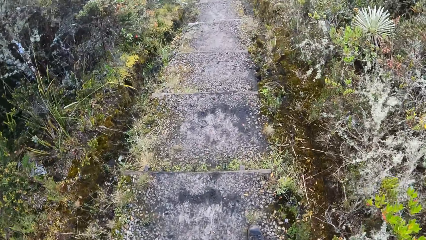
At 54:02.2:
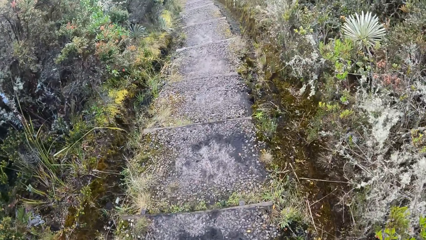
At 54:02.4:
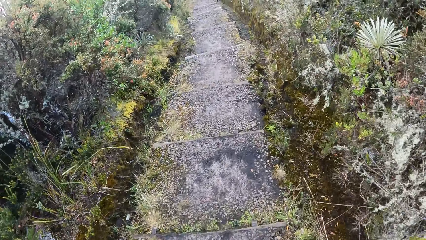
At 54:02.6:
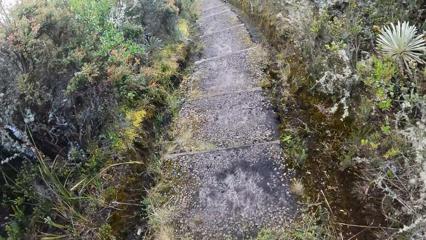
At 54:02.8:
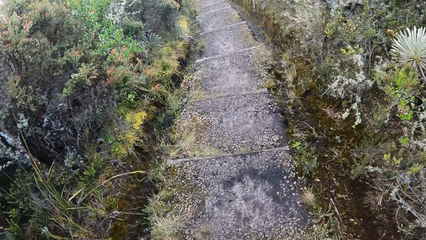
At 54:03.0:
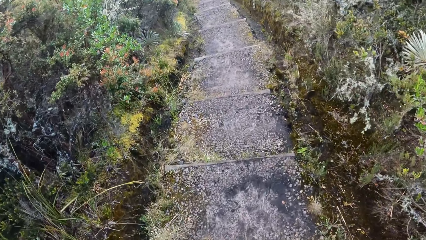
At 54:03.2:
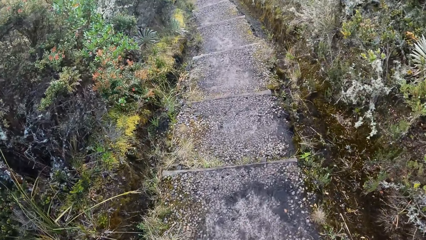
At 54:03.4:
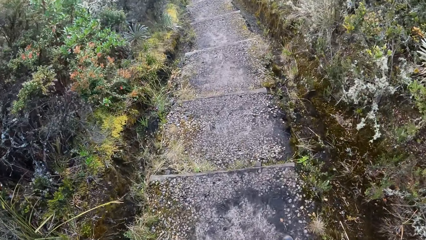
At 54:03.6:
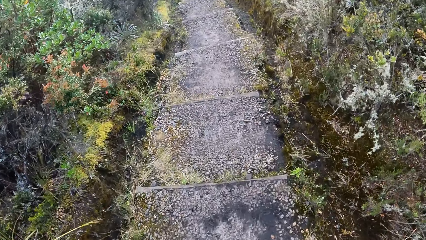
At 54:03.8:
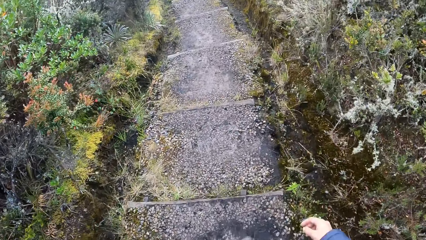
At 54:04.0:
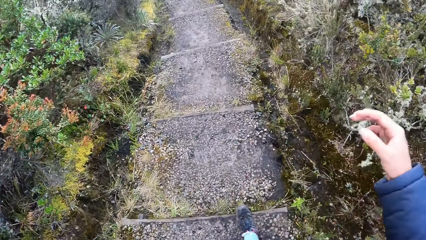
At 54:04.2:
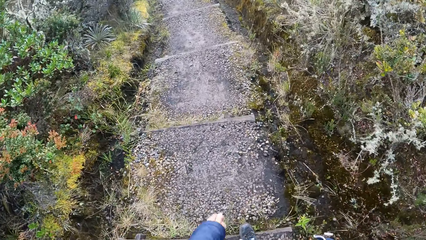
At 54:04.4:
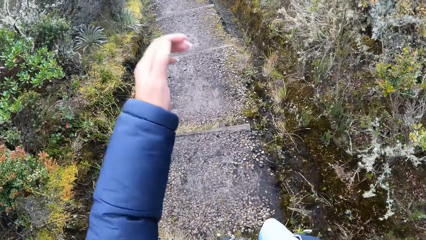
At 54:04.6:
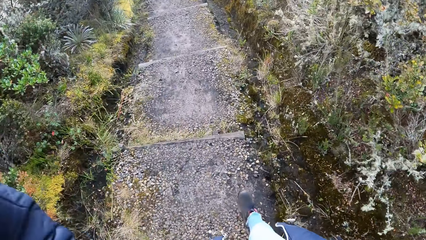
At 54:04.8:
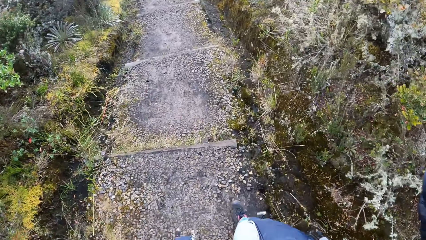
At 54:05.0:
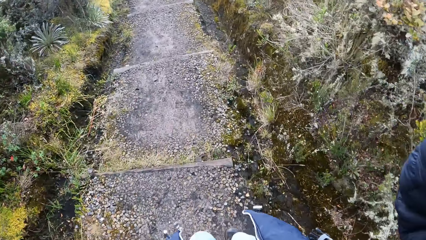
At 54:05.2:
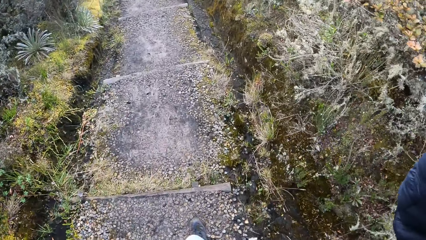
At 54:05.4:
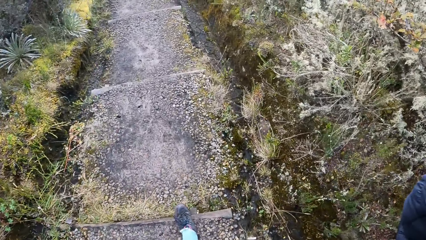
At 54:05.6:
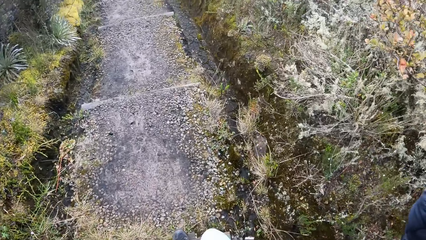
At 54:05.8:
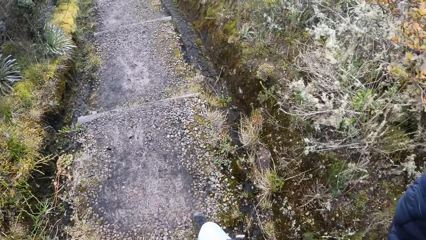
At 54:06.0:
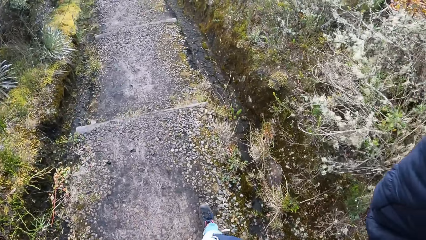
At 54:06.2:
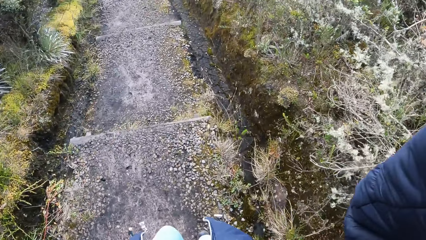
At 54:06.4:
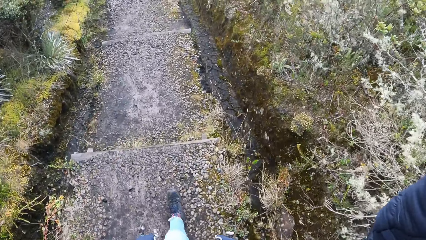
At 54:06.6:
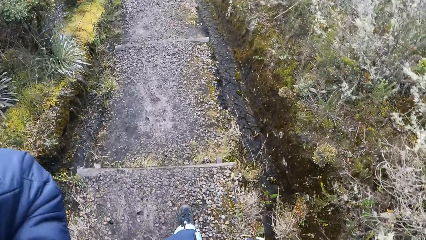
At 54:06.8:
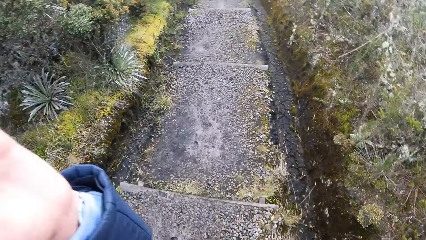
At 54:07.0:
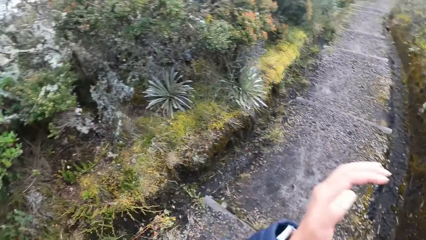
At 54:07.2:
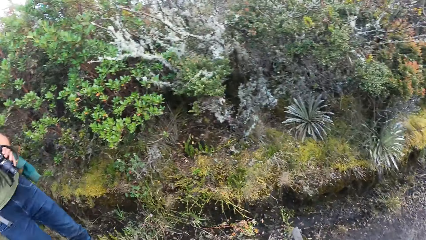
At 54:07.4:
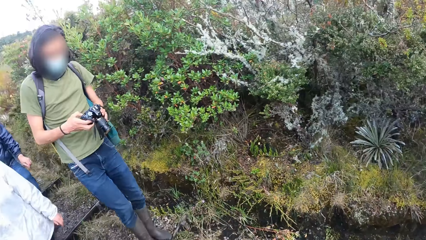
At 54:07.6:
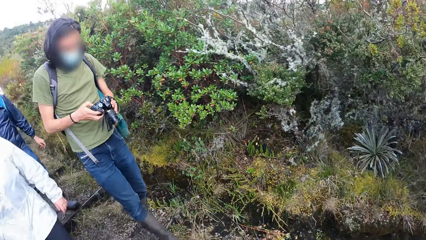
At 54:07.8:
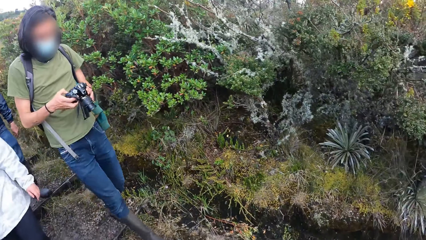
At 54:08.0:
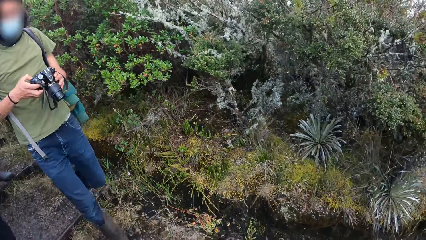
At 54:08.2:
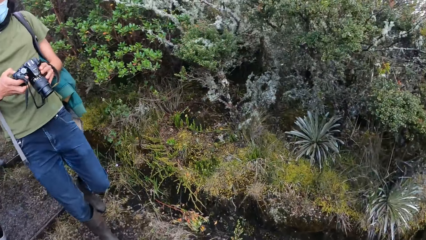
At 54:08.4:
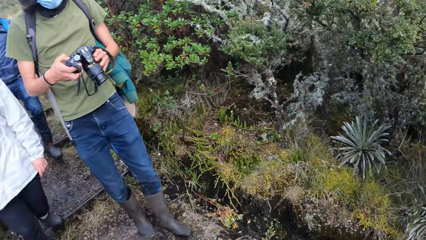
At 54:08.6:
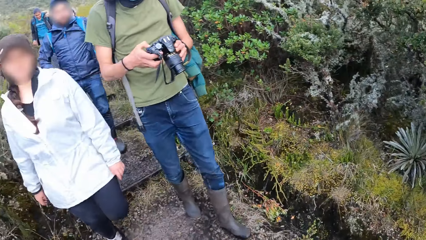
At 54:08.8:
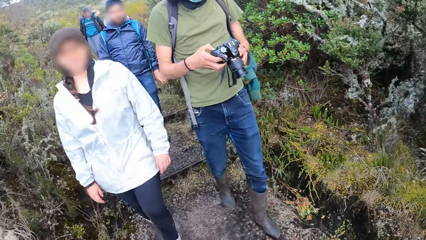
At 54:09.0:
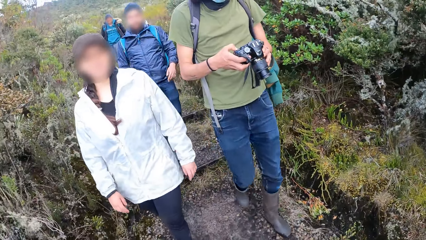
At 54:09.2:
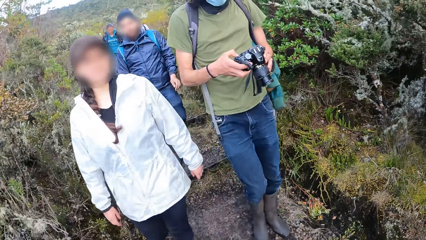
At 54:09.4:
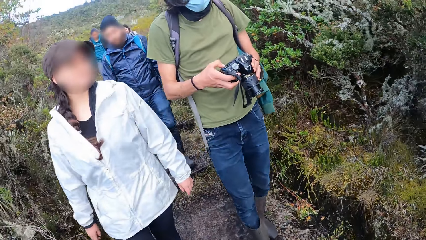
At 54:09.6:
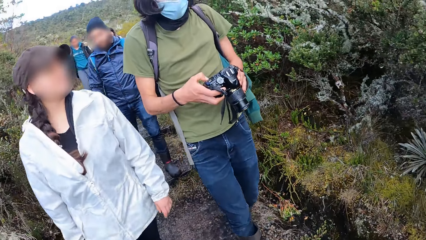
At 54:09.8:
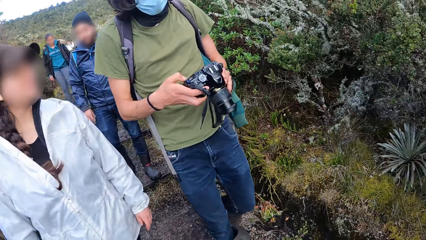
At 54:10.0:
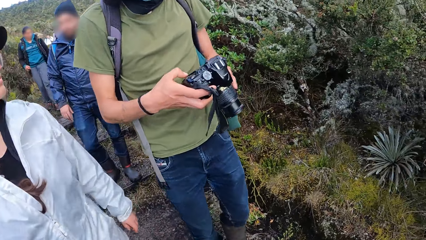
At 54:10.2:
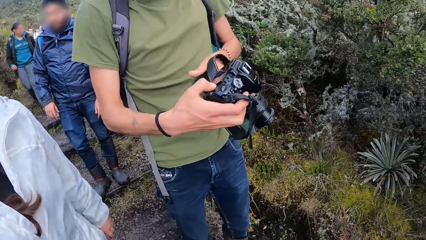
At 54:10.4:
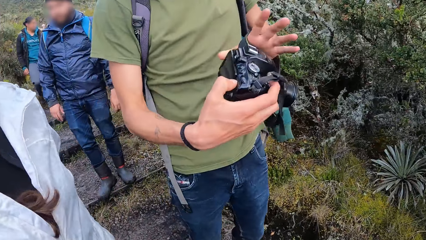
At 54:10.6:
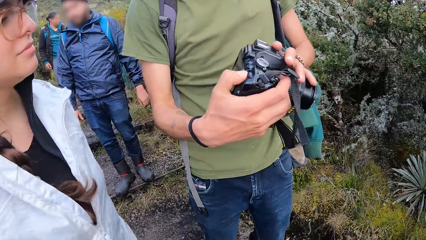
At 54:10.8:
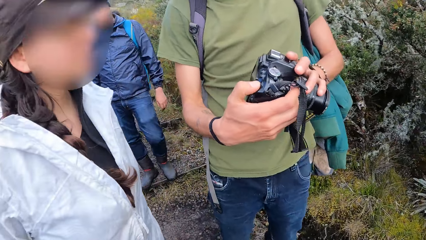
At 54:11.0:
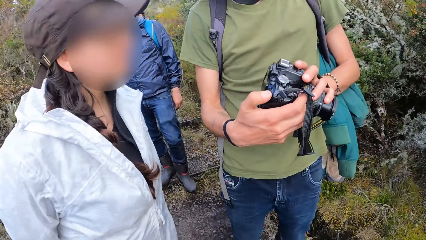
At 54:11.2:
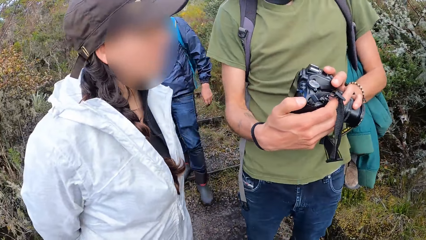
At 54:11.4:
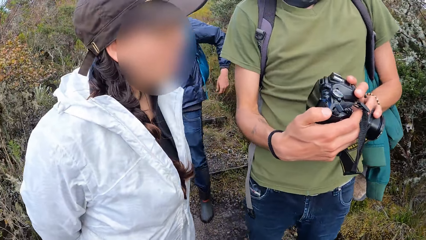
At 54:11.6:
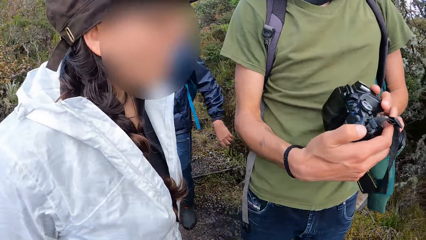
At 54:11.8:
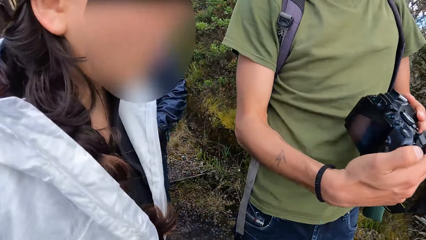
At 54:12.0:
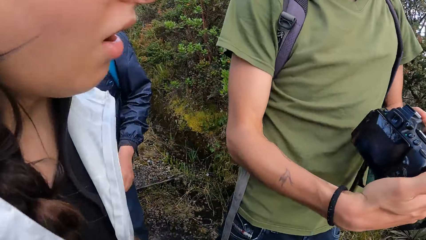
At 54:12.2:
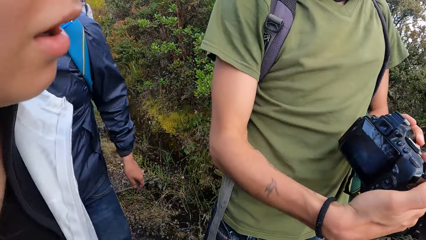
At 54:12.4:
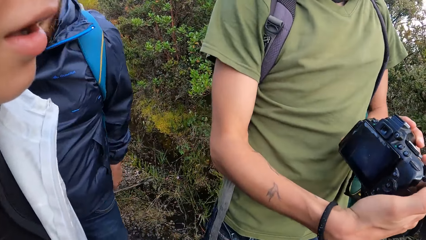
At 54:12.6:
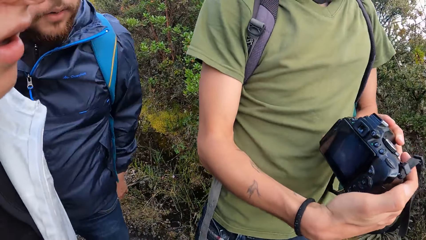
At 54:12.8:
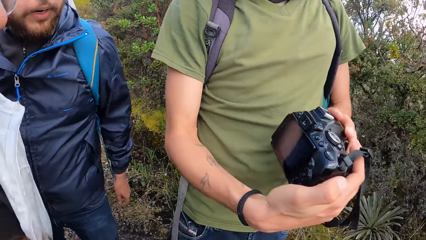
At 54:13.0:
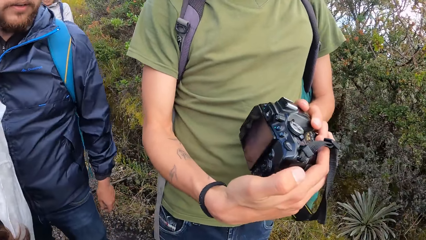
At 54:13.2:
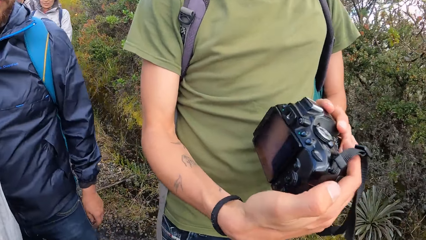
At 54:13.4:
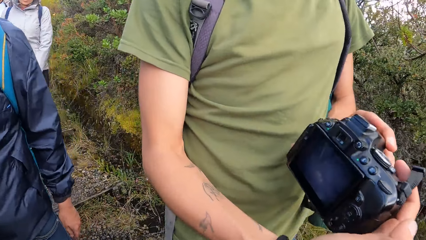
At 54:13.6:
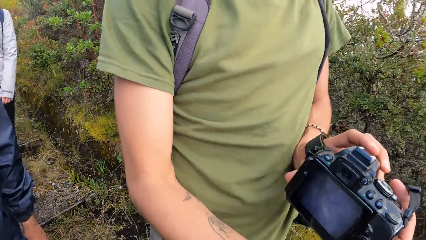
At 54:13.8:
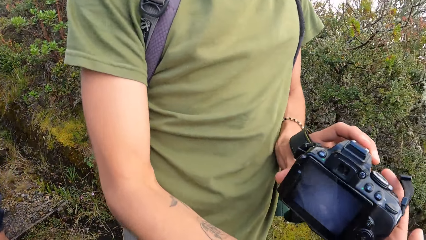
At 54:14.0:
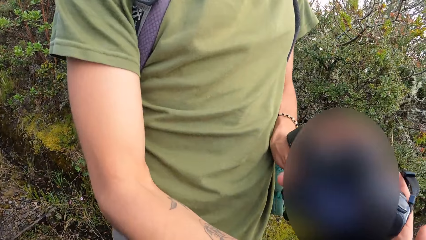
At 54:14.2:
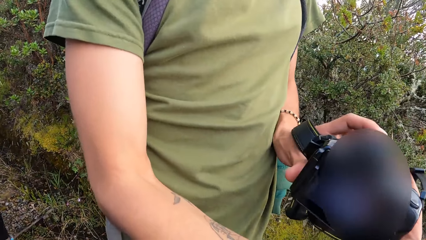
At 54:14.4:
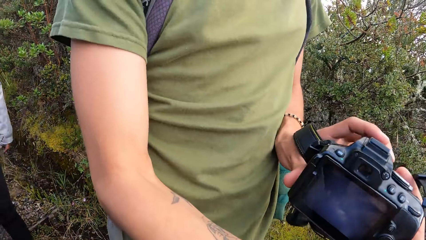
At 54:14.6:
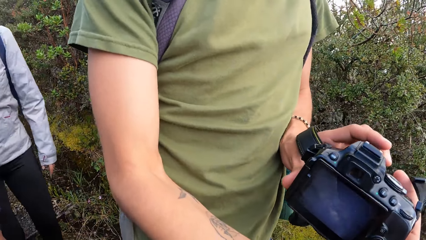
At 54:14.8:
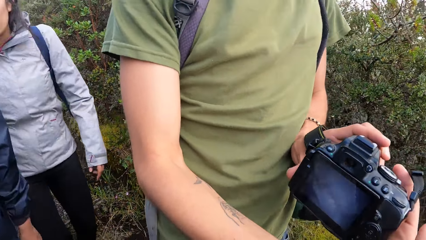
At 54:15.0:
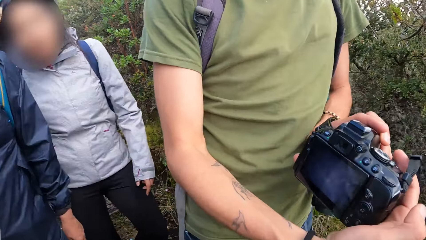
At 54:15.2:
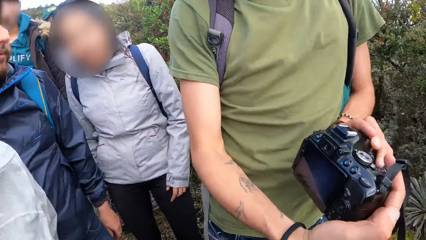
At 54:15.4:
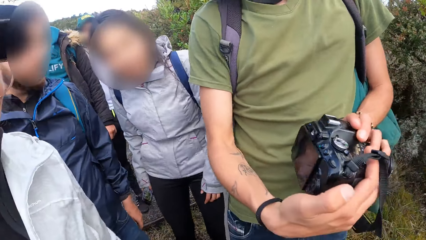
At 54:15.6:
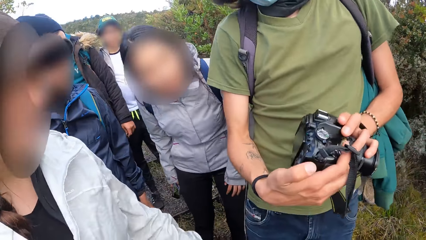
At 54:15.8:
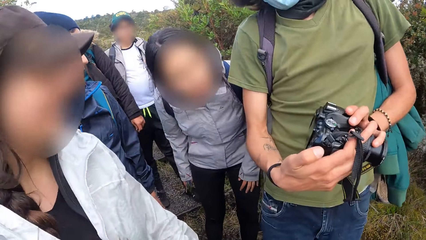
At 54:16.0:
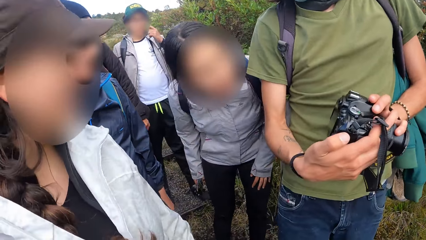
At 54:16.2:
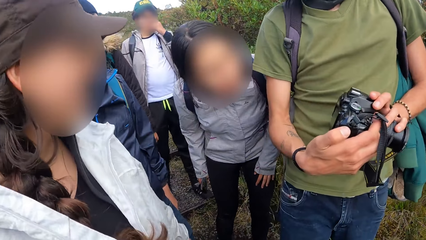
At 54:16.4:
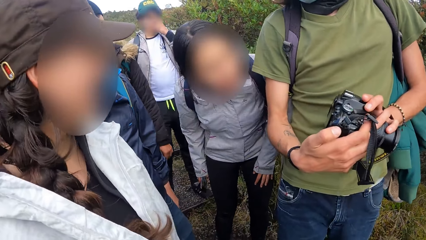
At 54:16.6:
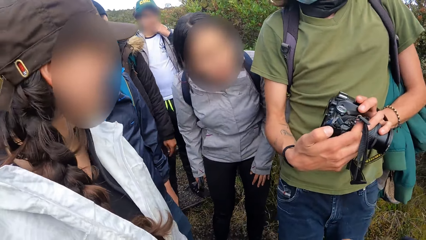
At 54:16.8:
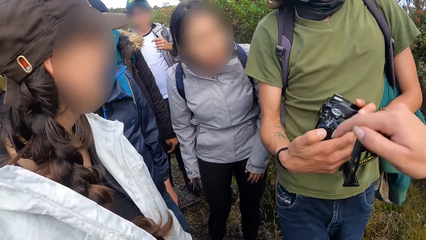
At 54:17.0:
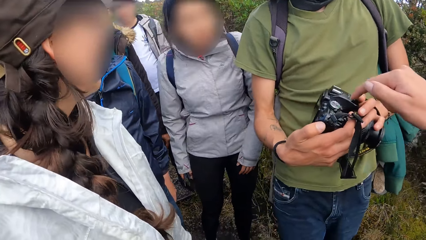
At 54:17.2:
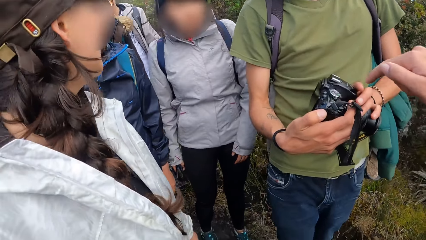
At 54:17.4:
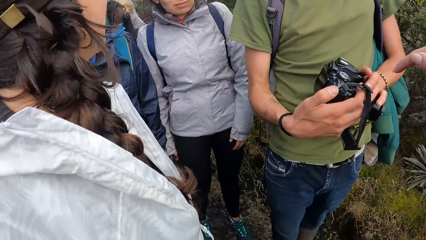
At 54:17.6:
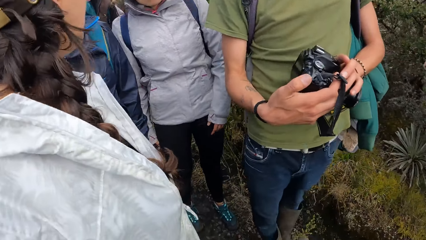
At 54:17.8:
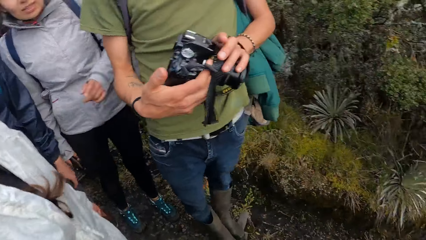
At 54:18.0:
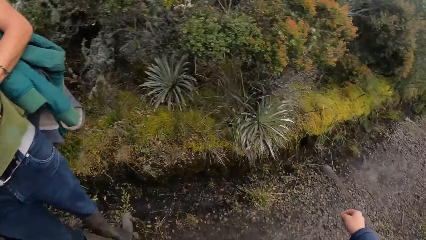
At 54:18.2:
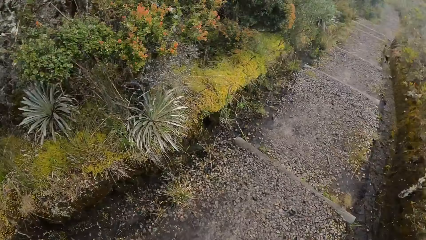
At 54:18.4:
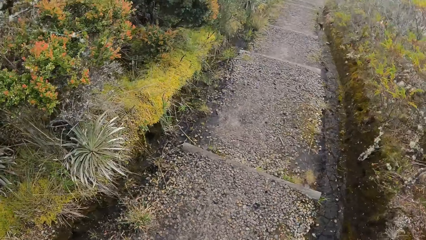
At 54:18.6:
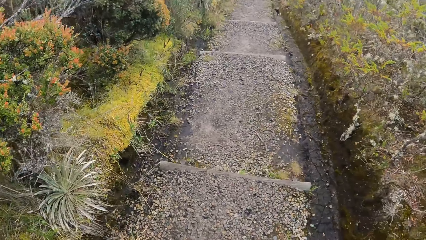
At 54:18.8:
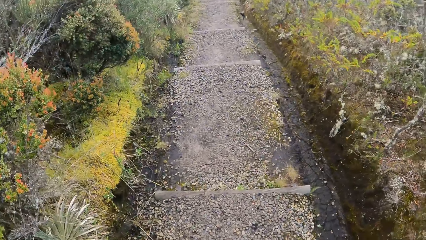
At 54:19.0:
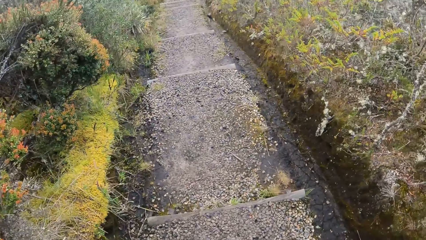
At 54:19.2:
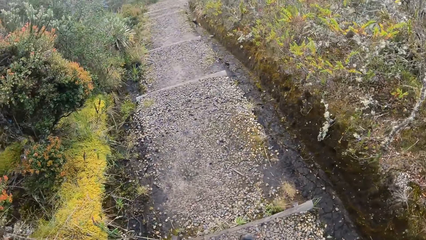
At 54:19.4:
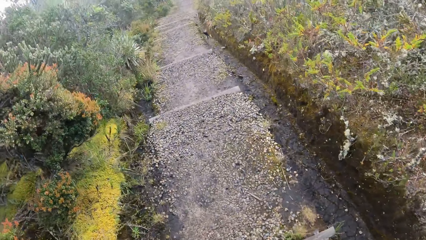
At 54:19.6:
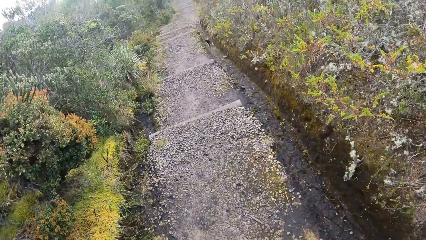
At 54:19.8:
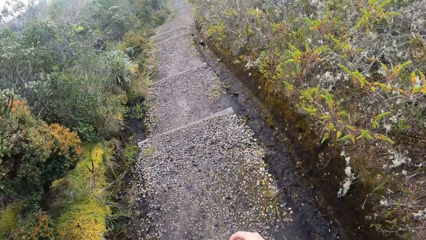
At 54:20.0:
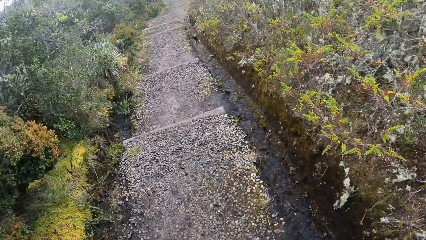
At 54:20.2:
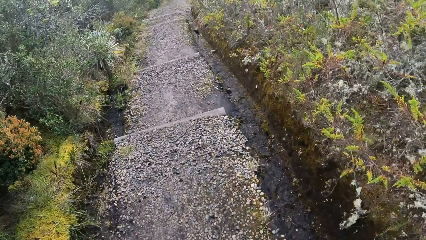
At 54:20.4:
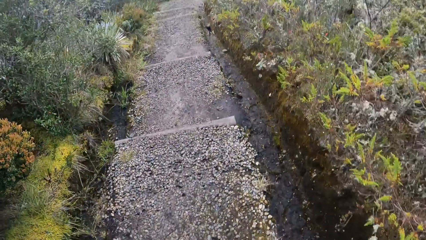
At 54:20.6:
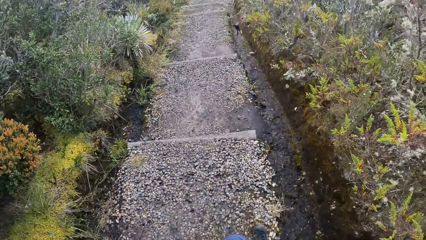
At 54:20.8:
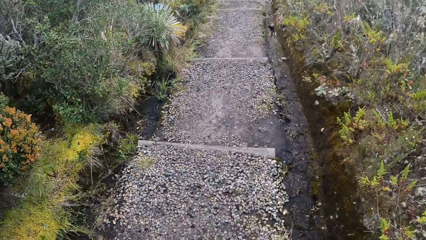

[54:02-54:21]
The camera wearer adjusts the camera on the head. They walk around in the compound. They lift the hands up. They look around in the compound. A person operates a camera. The camera wearer looks back. The person holds the camera. The person adjusts the camera. The camera wearer views the camera. Another person looks at the camera. The camera wearer points at the camera. They walk down the stairs on the mountain.
